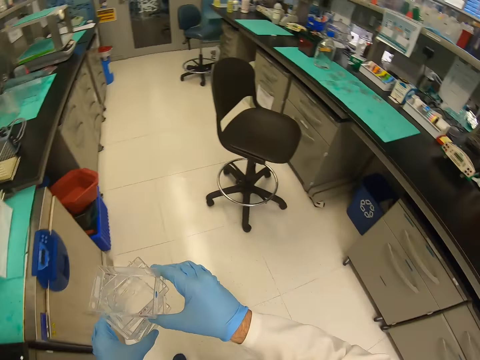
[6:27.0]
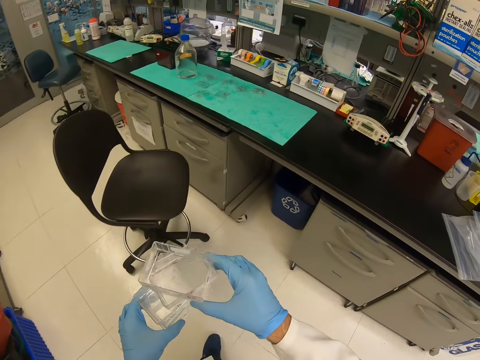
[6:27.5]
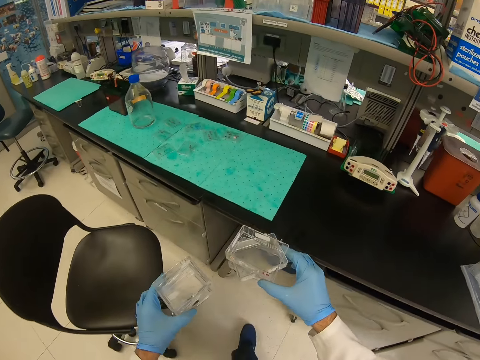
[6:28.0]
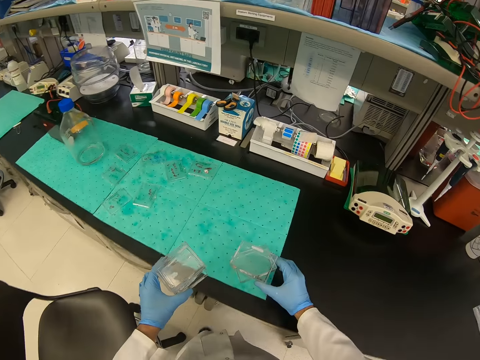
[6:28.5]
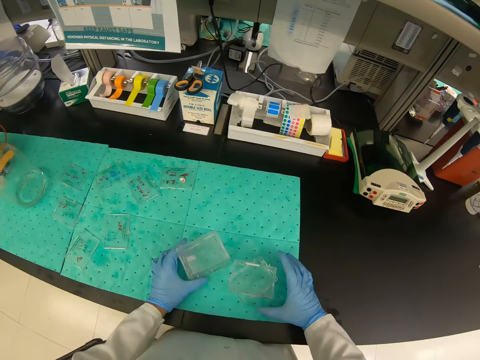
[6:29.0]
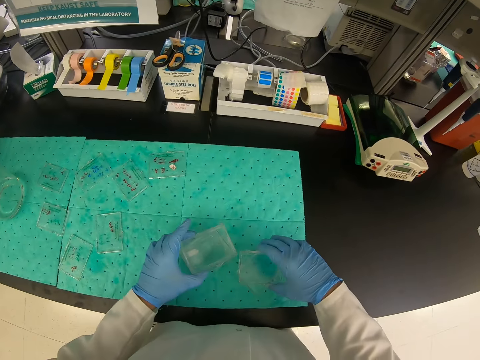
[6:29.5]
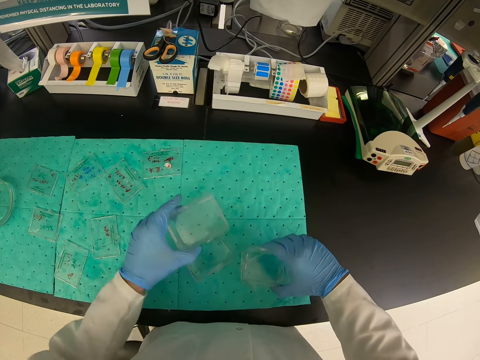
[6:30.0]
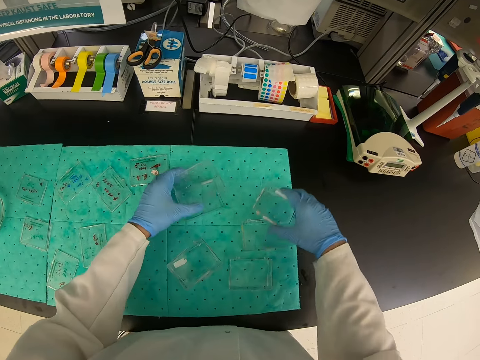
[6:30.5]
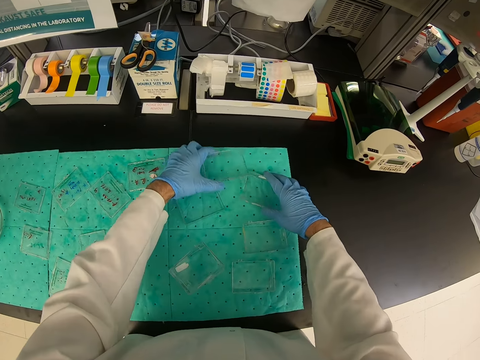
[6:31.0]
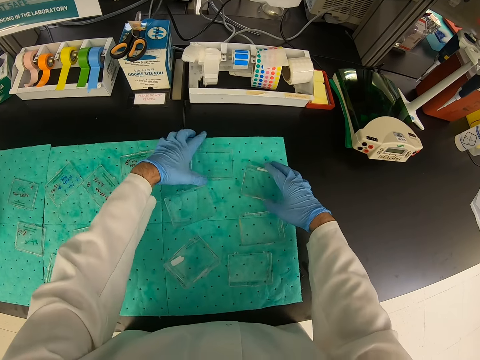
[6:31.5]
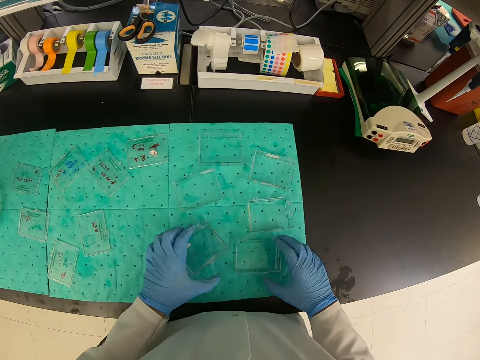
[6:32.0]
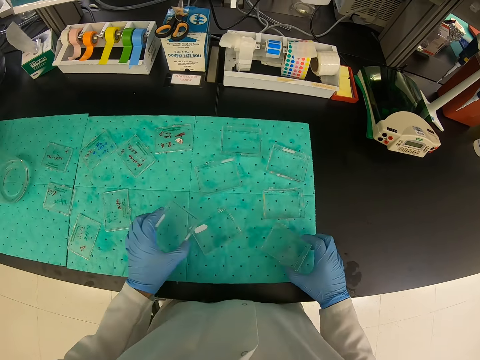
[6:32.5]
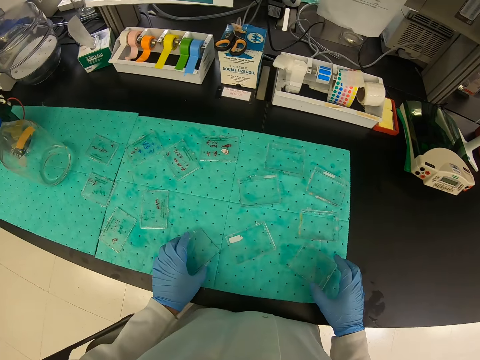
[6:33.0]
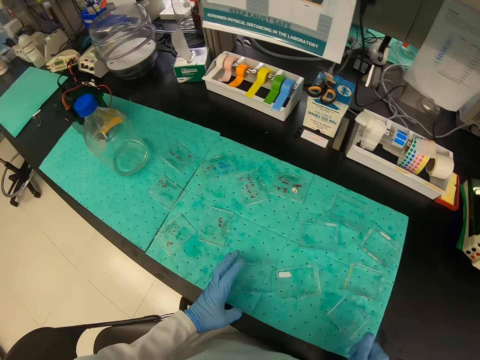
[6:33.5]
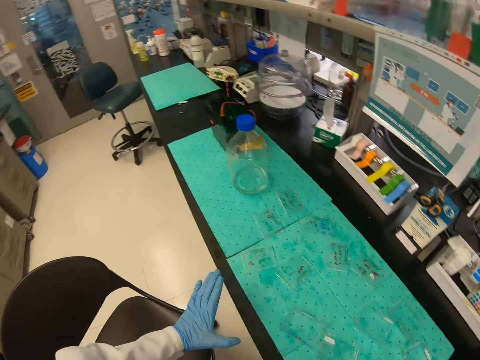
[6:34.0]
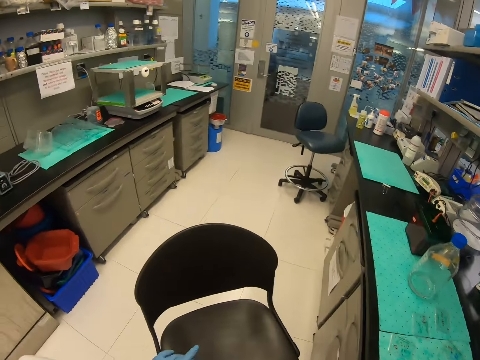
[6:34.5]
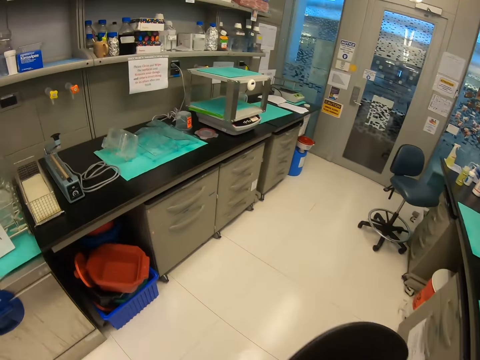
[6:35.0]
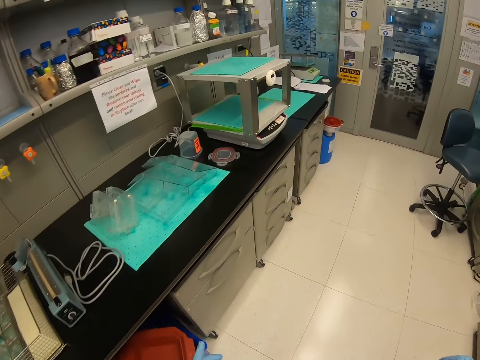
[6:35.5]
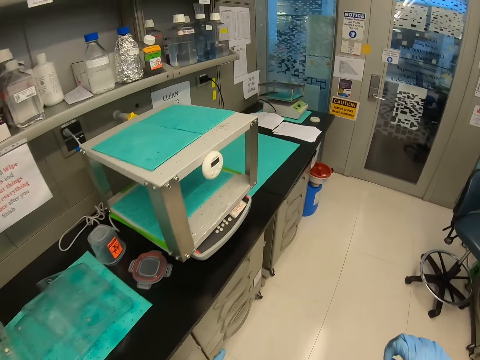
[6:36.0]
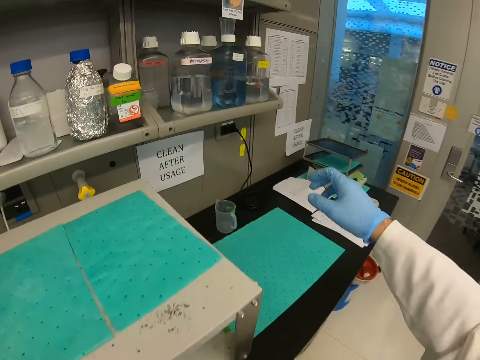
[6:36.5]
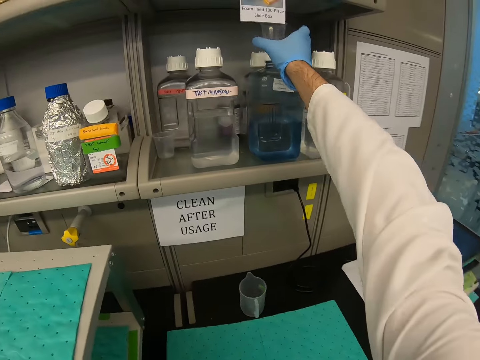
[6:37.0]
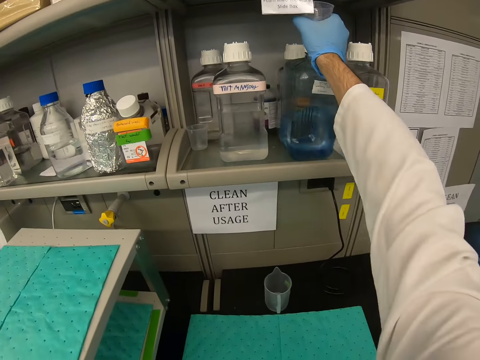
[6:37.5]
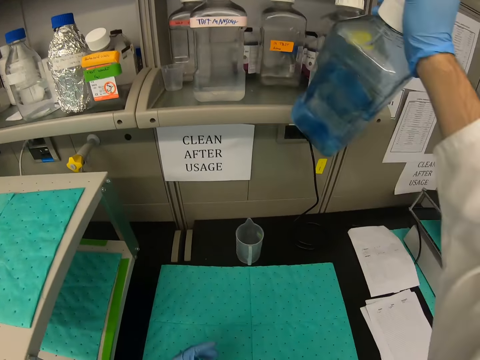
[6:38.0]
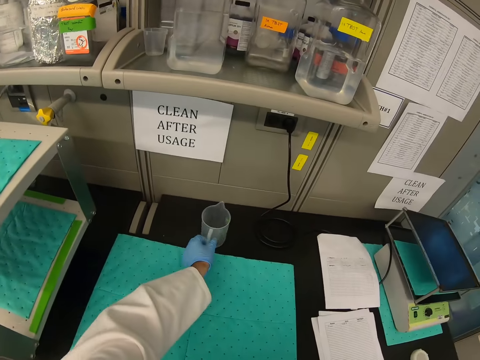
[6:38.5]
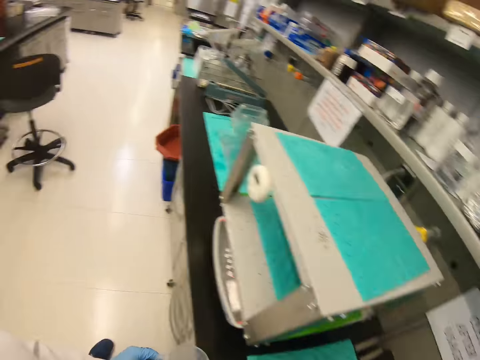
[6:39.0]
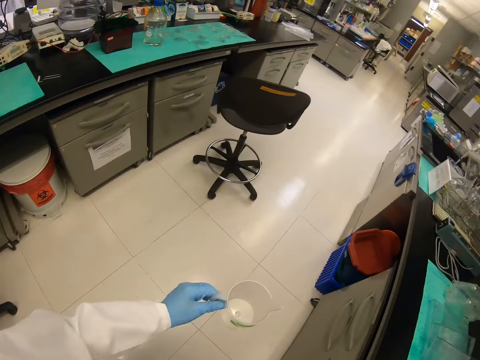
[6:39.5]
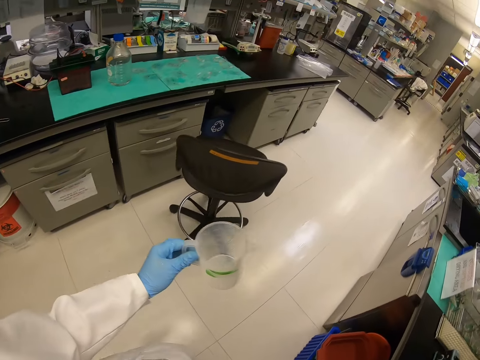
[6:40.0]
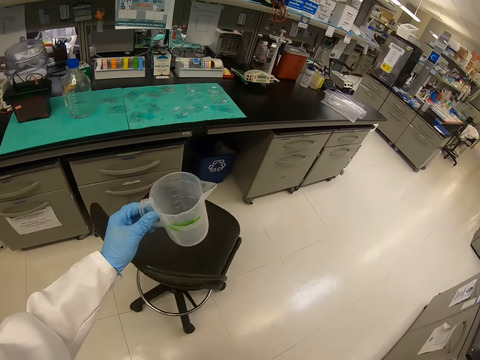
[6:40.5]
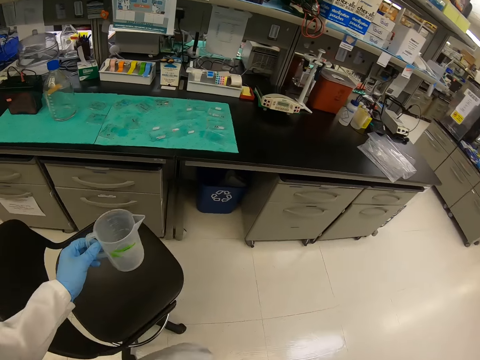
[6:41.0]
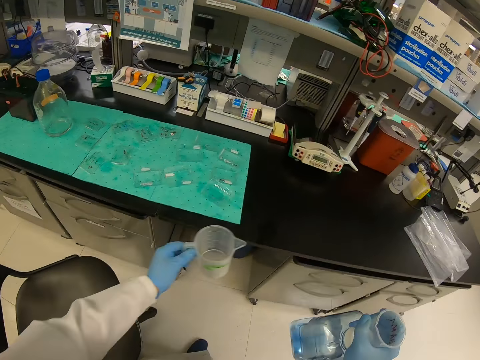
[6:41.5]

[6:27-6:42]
The camera wearer walks around the house. They put containers on the table. They walk around the house. They take the bottle. They take a jug. They walk around the house.

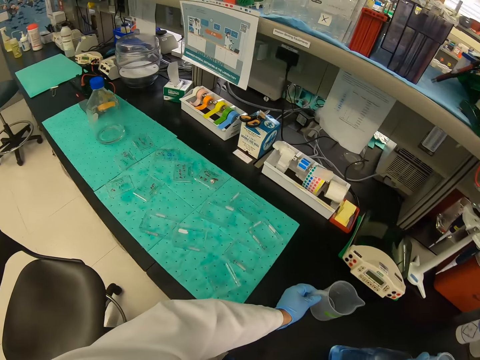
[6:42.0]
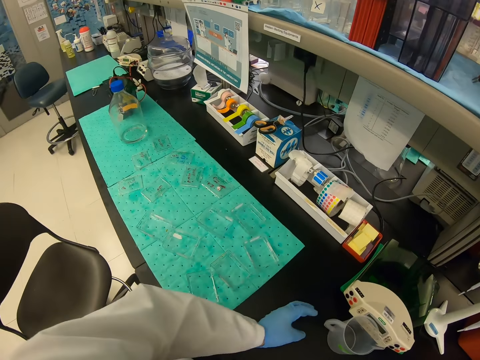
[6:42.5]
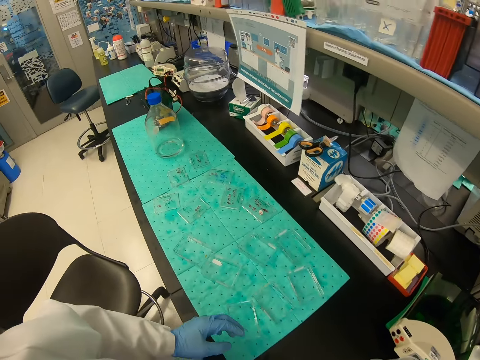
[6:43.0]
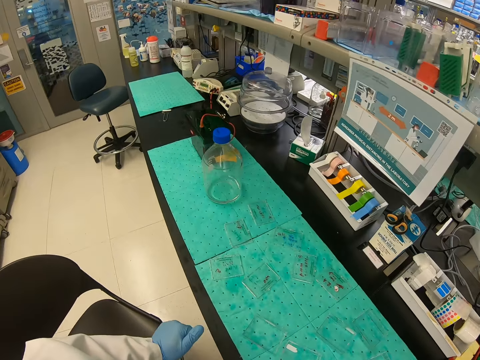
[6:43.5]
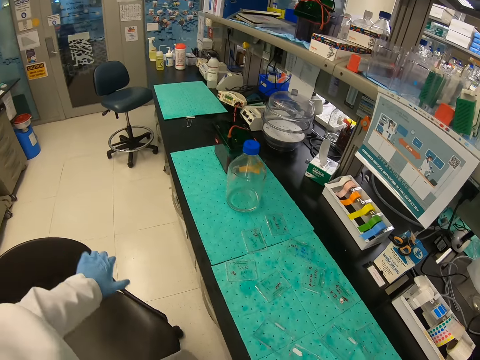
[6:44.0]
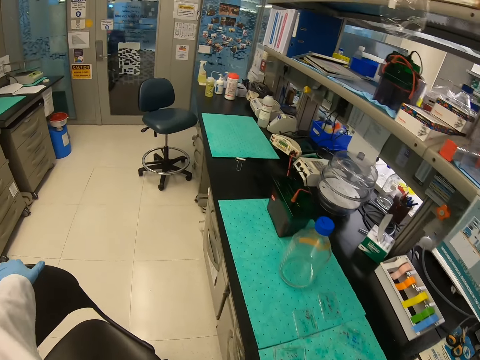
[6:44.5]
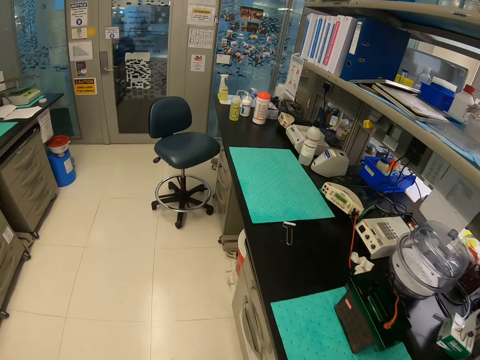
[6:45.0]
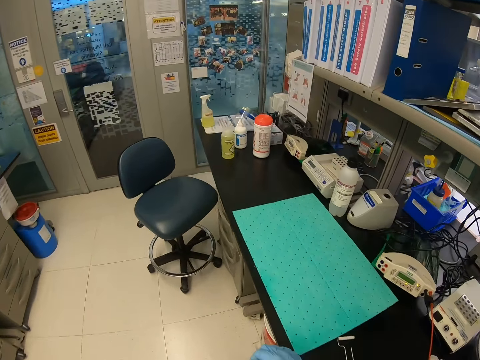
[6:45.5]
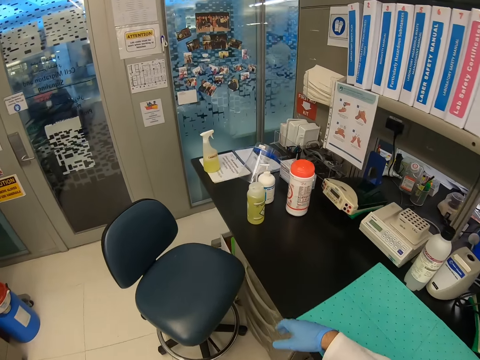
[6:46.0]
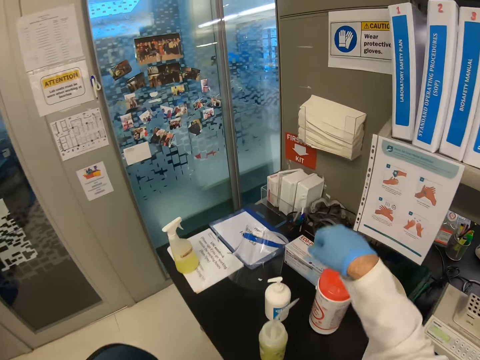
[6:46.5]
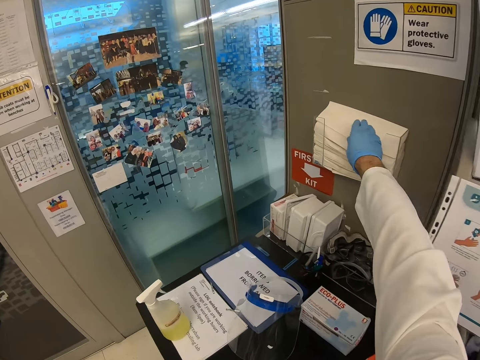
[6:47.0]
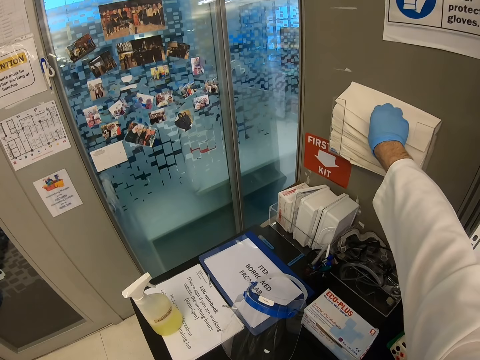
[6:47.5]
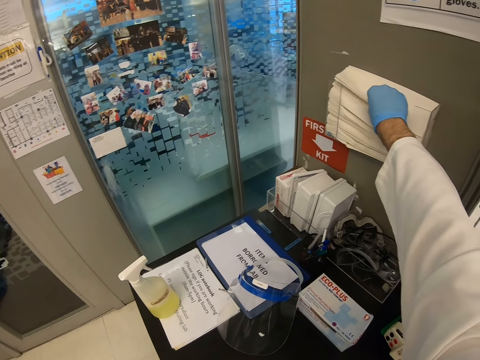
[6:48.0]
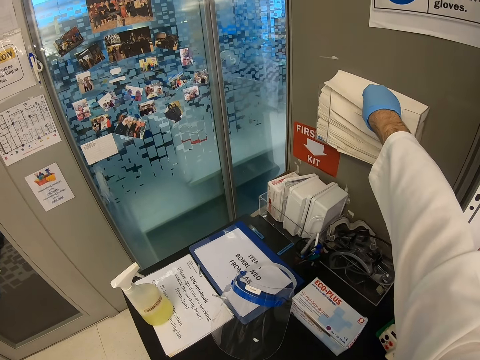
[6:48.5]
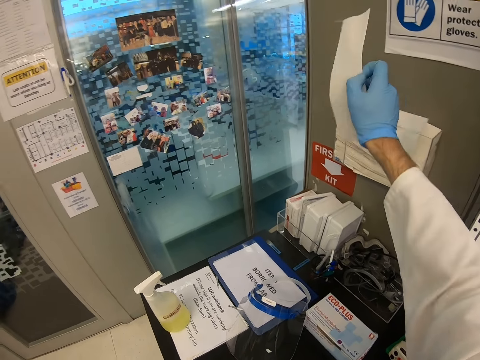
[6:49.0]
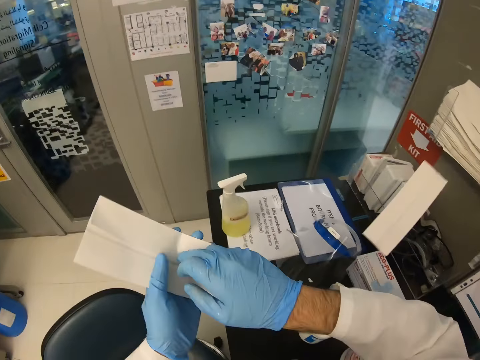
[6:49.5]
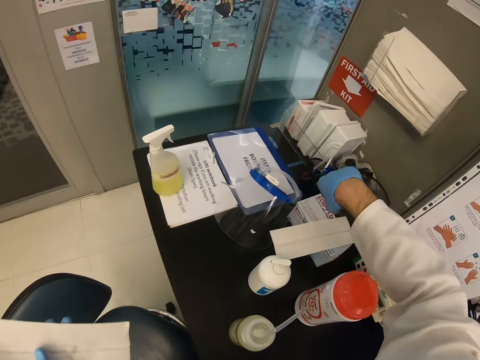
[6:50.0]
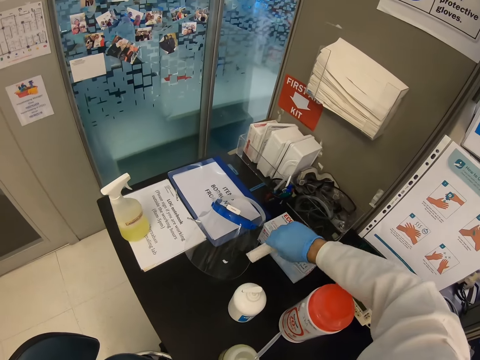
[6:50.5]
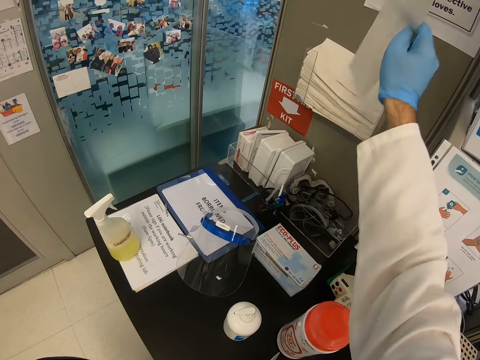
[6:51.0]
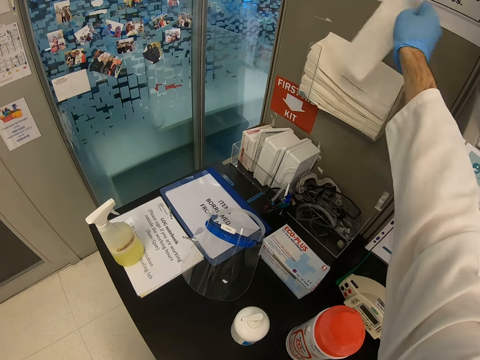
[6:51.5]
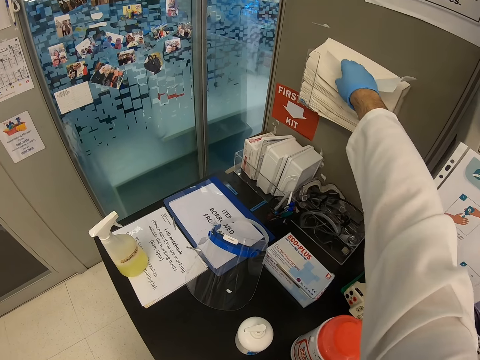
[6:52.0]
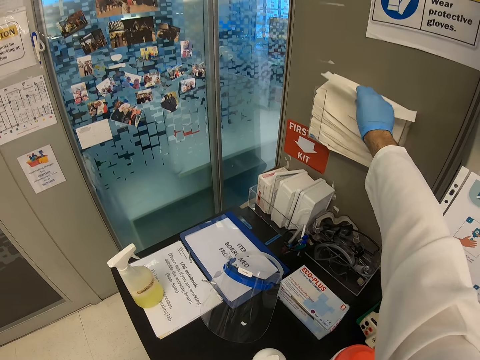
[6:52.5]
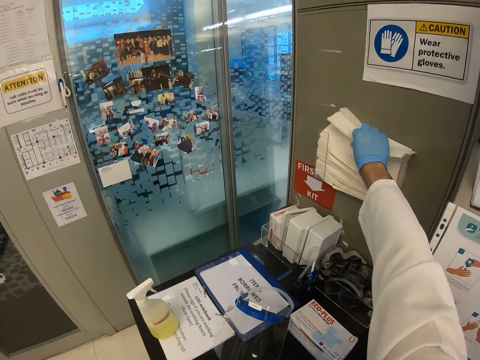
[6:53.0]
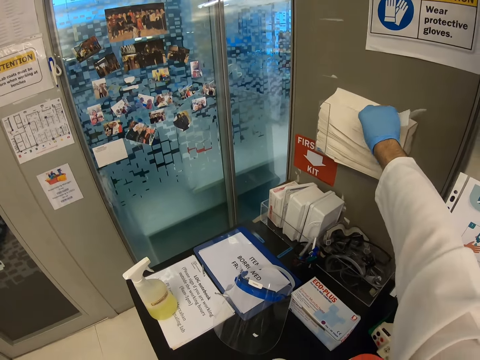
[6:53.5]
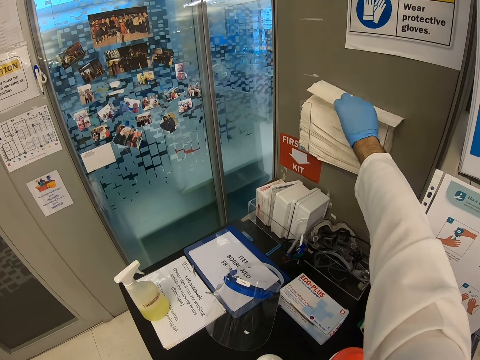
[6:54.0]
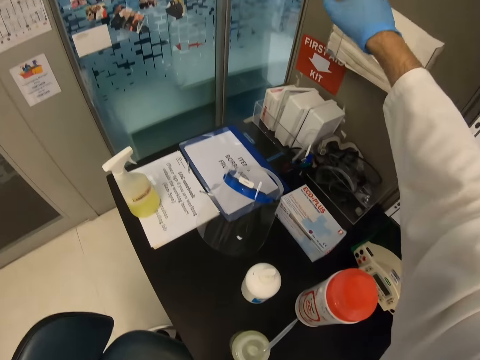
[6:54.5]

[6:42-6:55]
The camera wearer puts the jug on the table. They adjust the chair. They walk around the house. They take a paper. They pick up the paper. They put the paper in the paper container.
